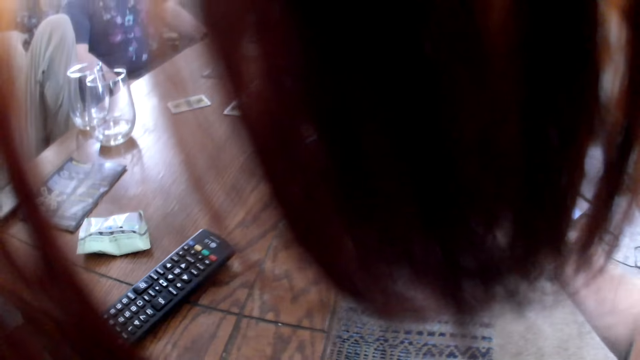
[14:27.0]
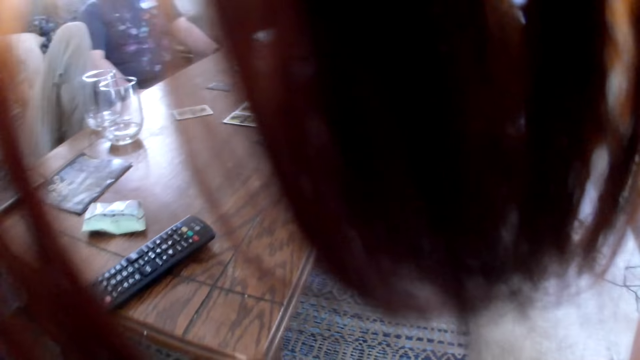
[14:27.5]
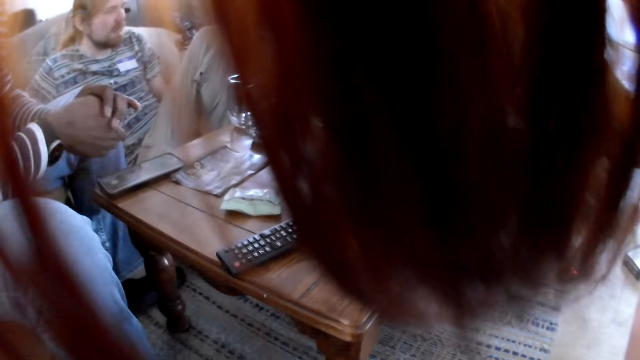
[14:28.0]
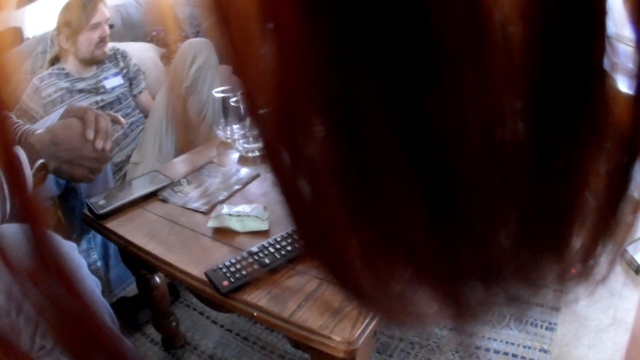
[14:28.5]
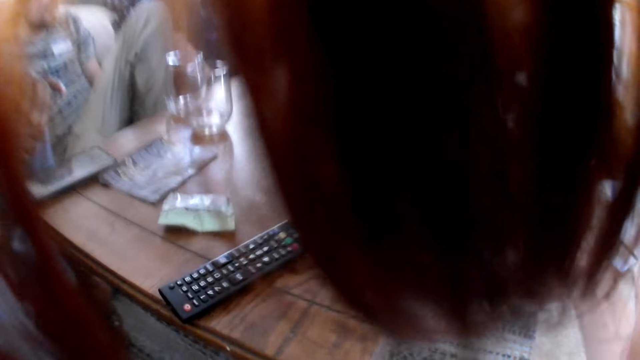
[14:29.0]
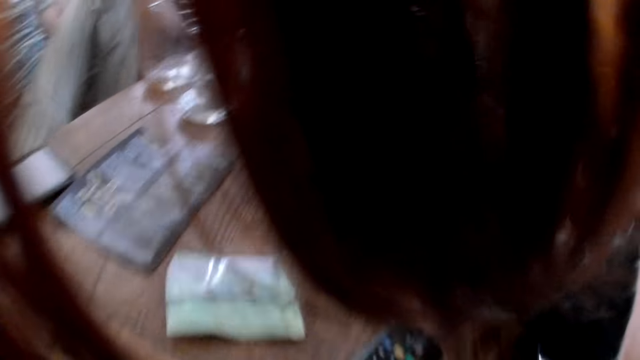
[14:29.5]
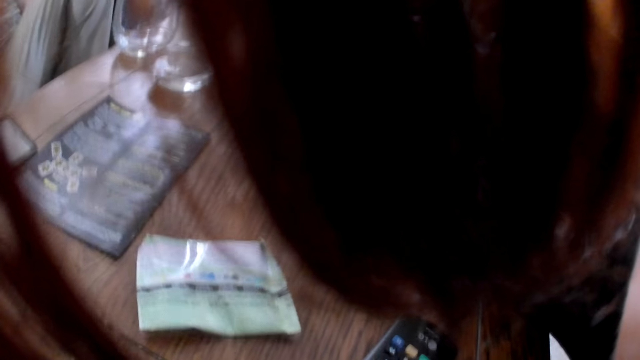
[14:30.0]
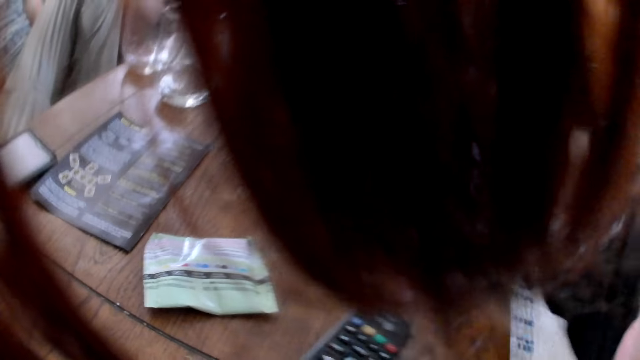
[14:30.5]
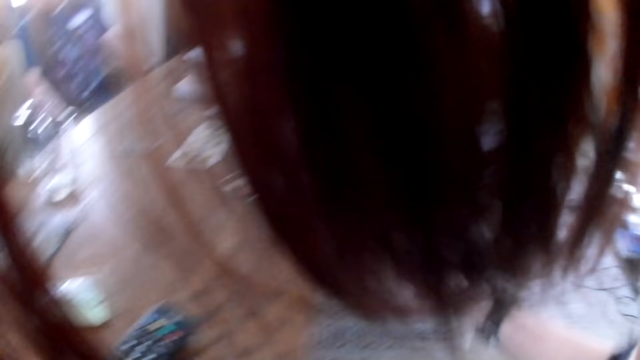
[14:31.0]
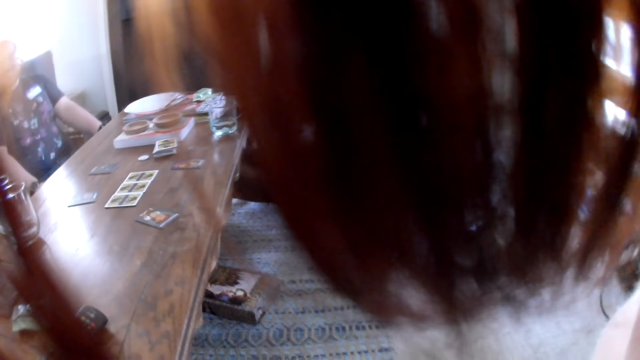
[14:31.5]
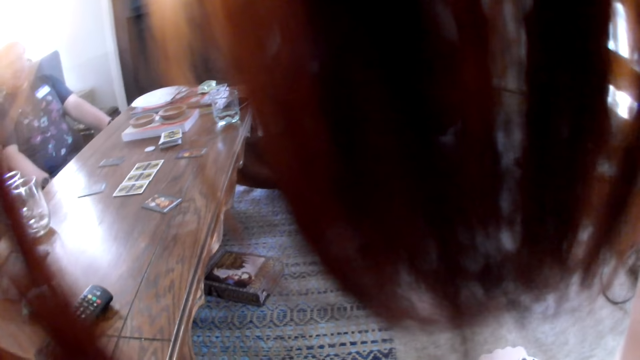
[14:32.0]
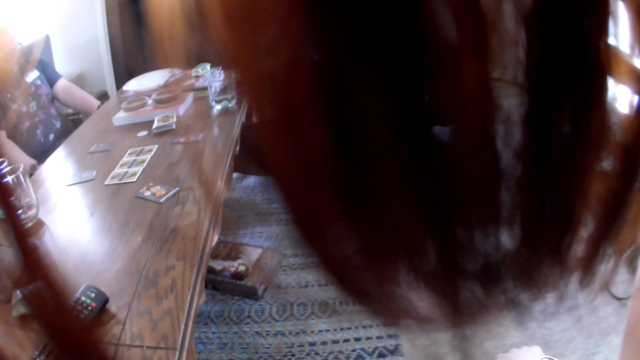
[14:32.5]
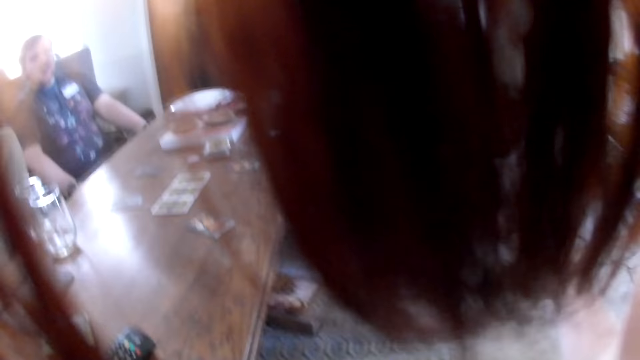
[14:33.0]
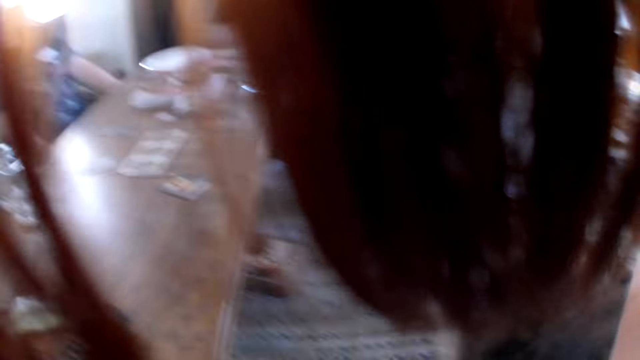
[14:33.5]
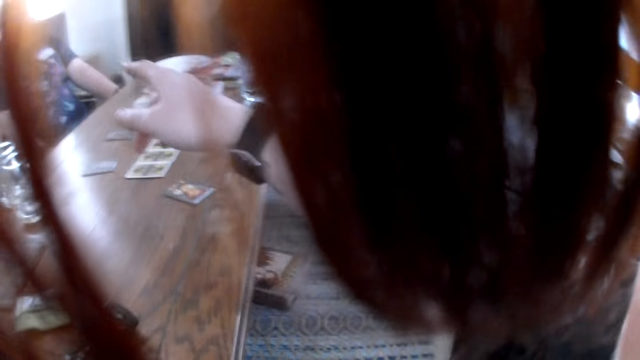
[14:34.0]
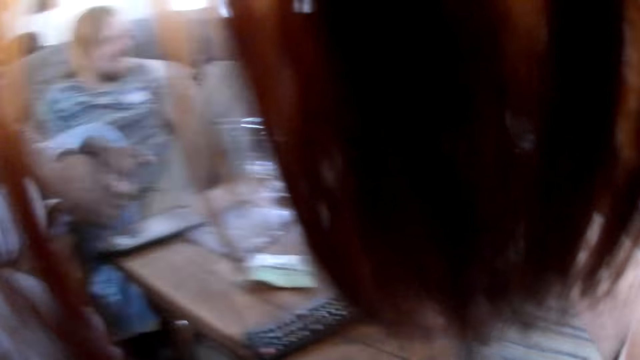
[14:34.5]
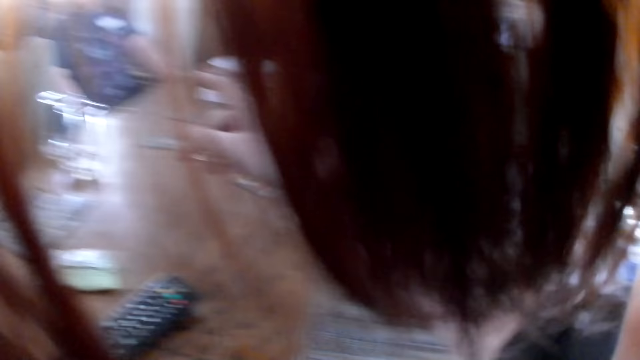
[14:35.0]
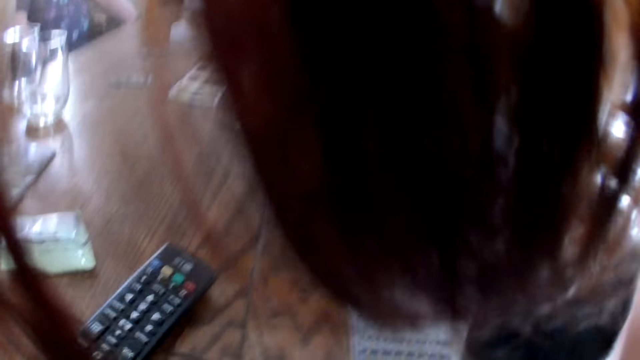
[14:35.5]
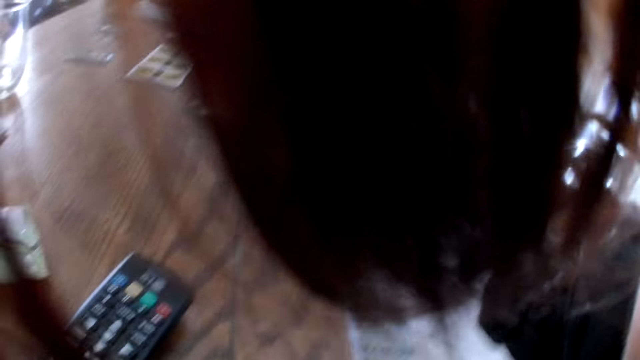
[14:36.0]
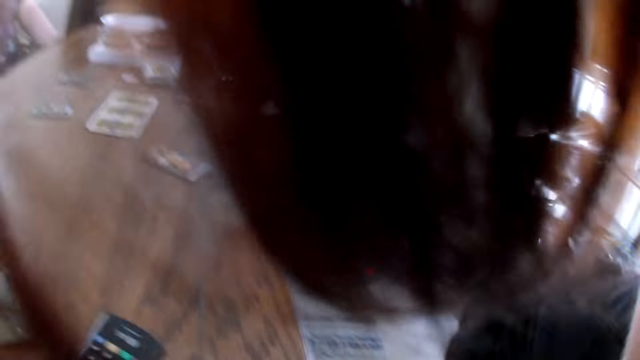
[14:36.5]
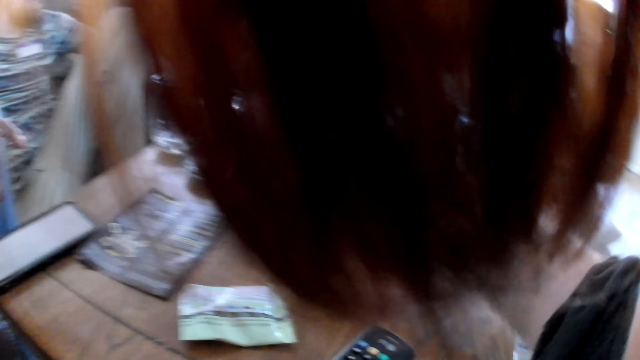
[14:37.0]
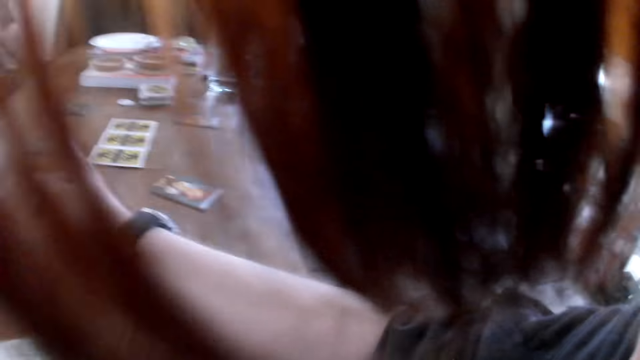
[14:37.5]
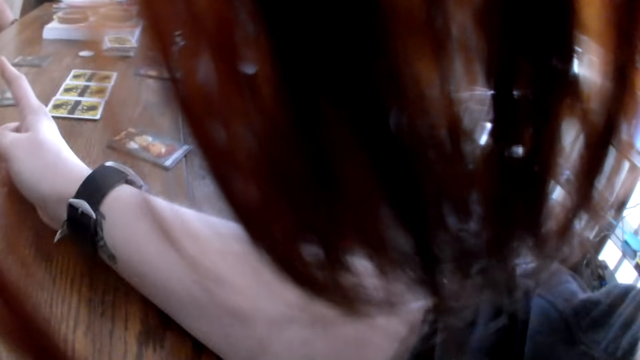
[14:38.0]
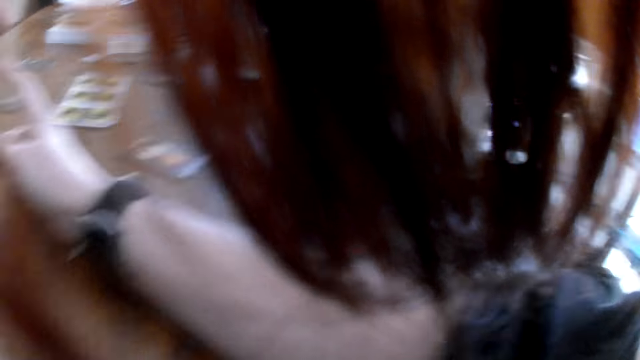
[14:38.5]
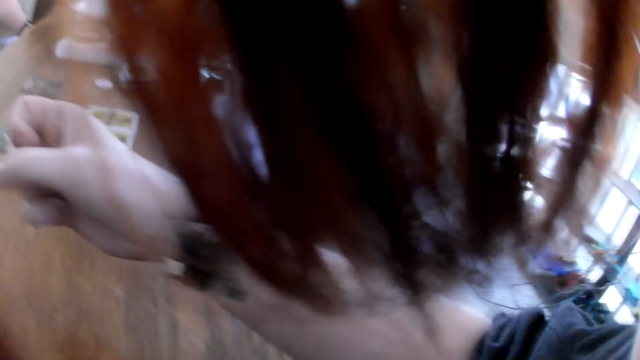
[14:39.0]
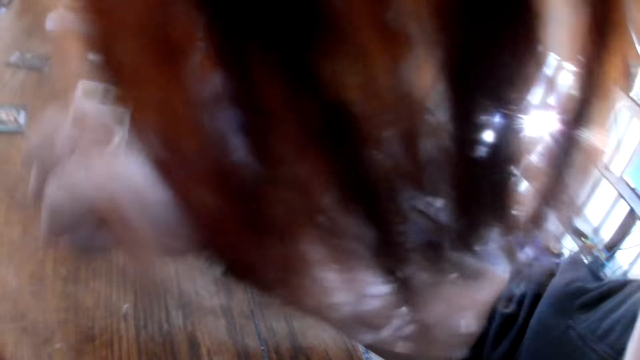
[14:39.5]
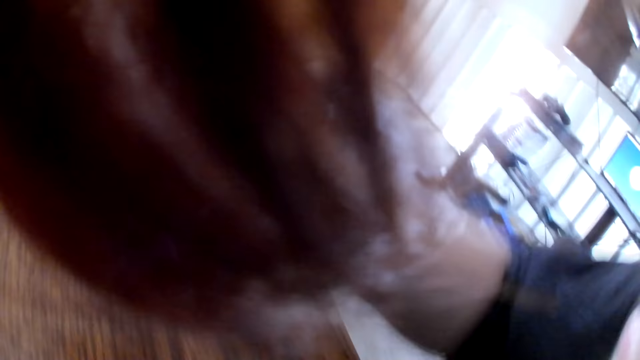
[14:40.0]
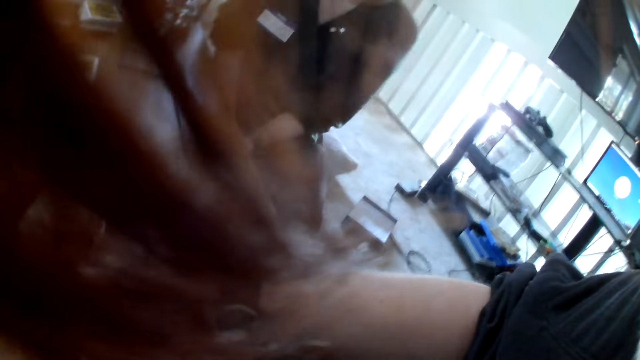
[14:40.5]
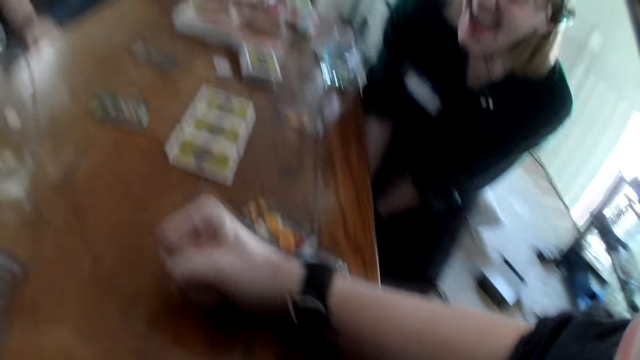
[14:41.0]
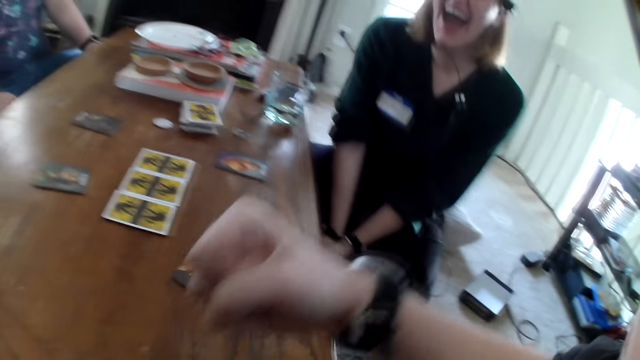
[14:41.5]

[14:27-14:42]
The camera wearer converses with the woman. The woman converses with the camera wearer. The camera wearer points at a man. She talks to the man. The man converses with the woman. The camera wearer hits her right hand on a table.

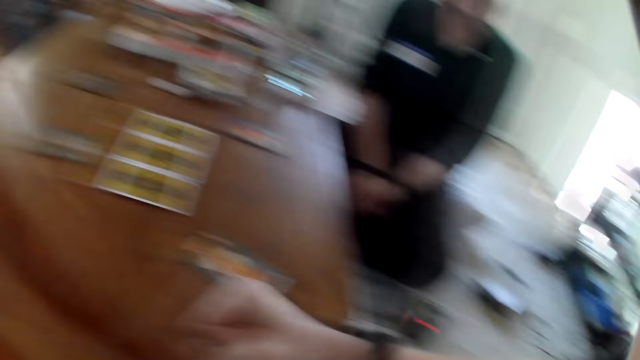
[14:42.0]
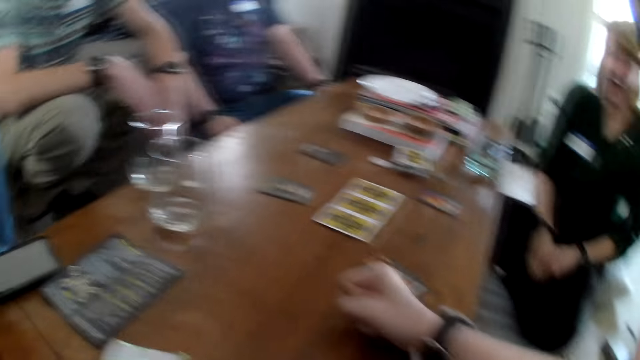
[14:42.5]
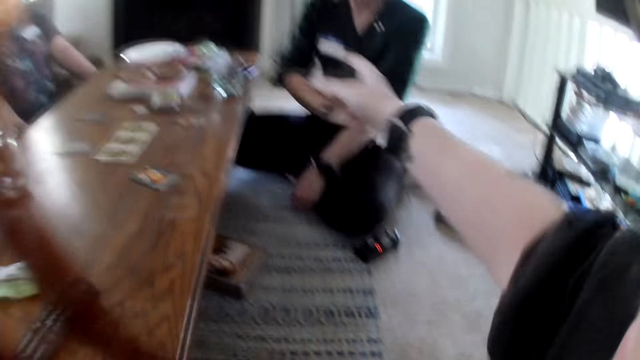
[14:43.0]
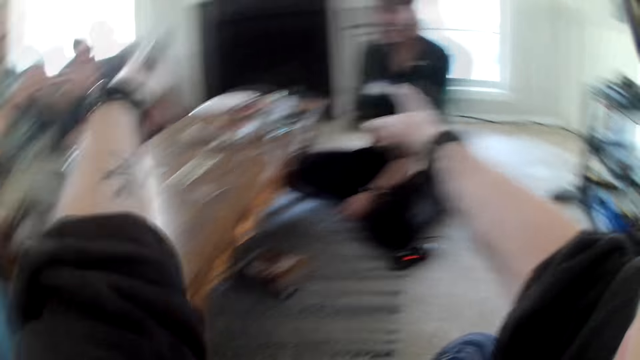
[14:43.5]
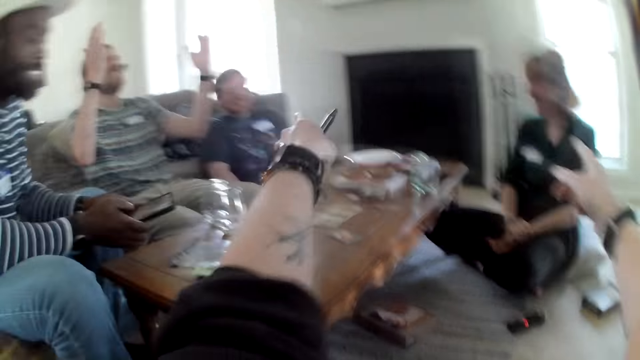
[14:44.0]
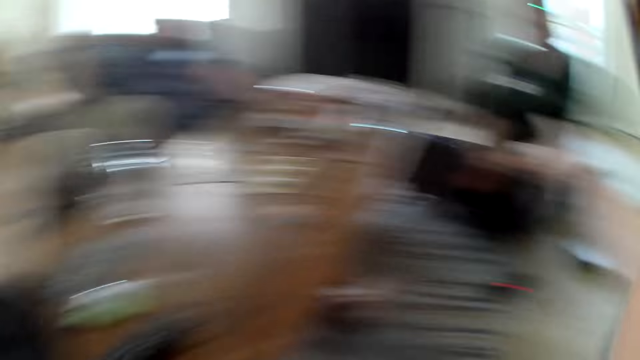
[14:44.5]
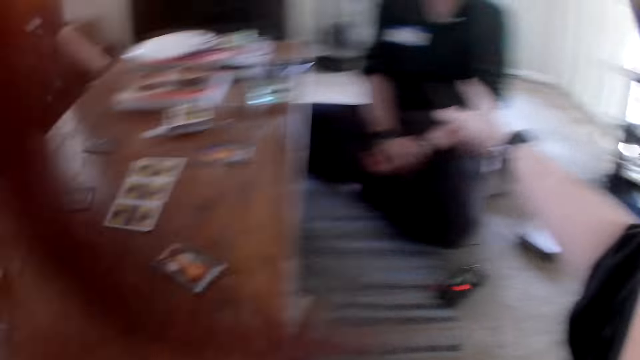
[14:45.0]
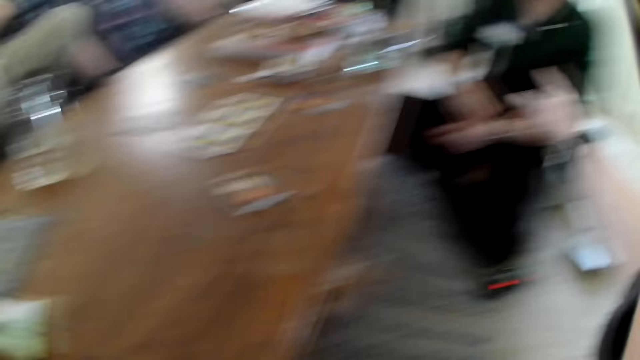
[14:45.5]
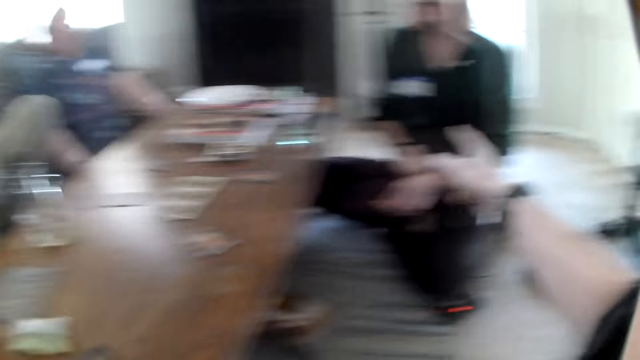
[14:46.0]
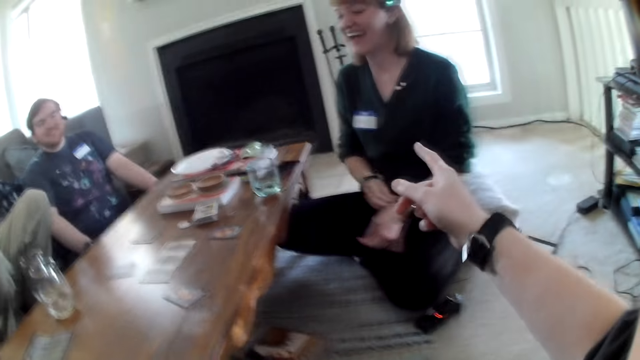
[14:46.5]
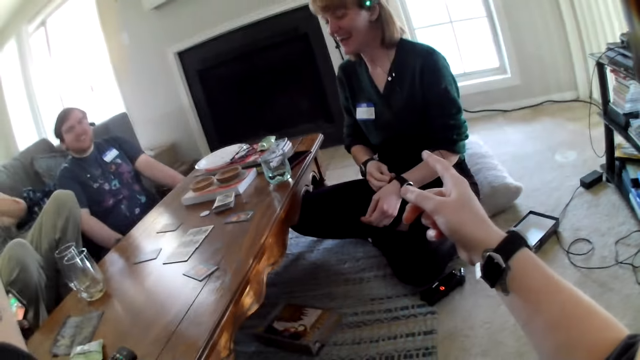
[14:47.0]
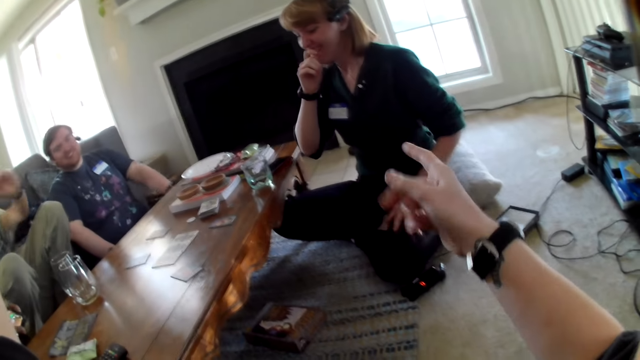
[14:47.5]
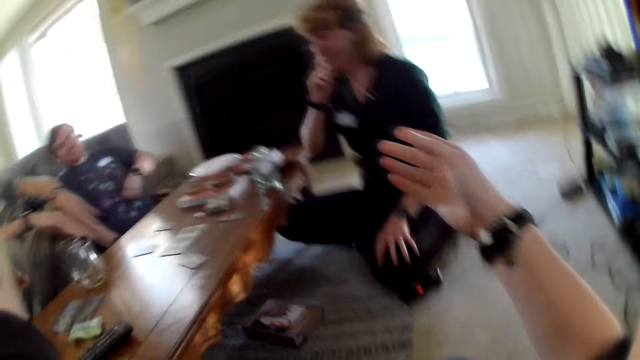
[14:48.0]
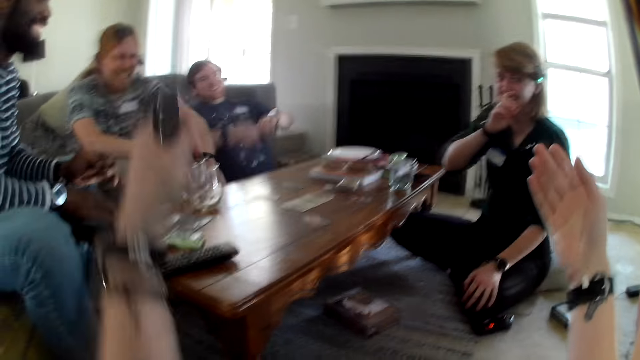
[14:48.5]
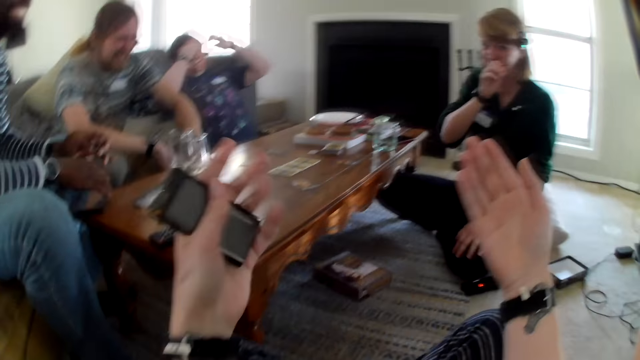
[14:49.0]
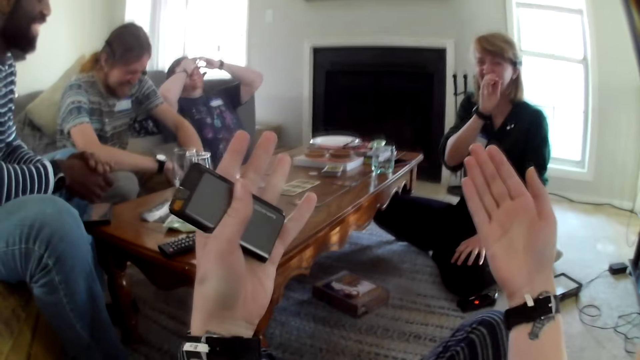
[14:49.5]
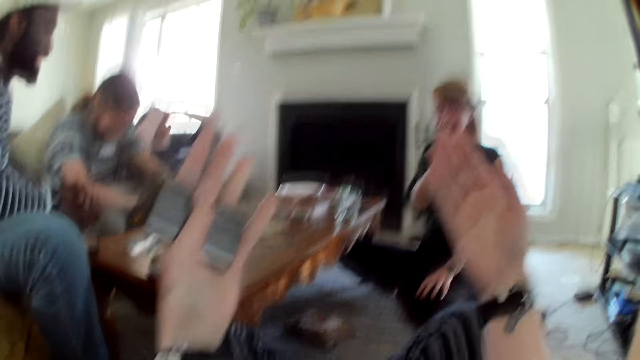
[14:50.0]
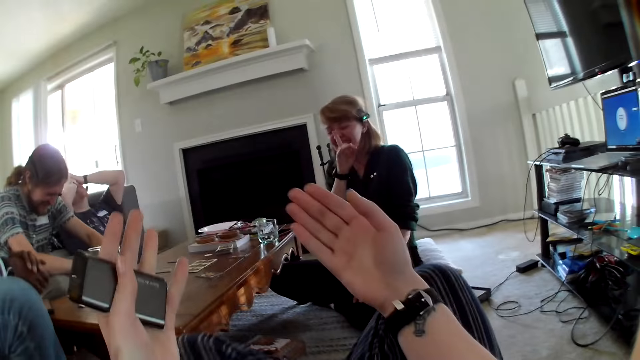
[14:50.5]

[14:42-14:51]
The woman swings her body. The woman adjusts her left hand sweater sleeve with her right hand. The man converses with the woman, another man and the camera wearer. The camera wearer points at the woman. The other man moves his hands. The woman adjusts a wristwatch on her left hand with her right hand. The woman raises her right hand to her mouth, rubs her left hand on her lap, and touches her face. The other man raises both hands to his face. The first man bends forward. The camera wearer lifts her hands.
